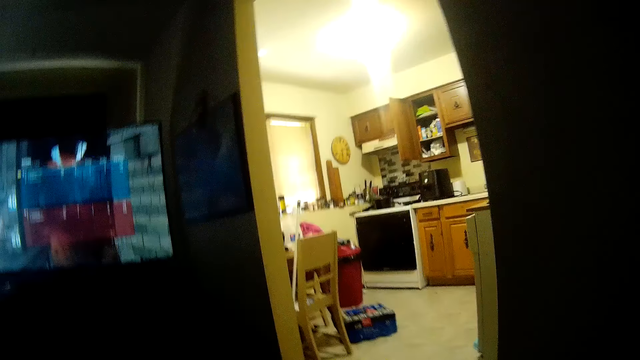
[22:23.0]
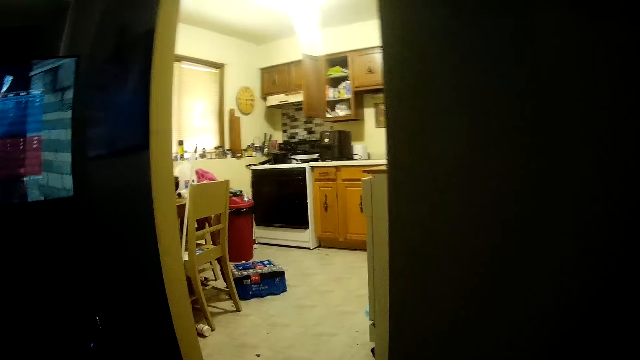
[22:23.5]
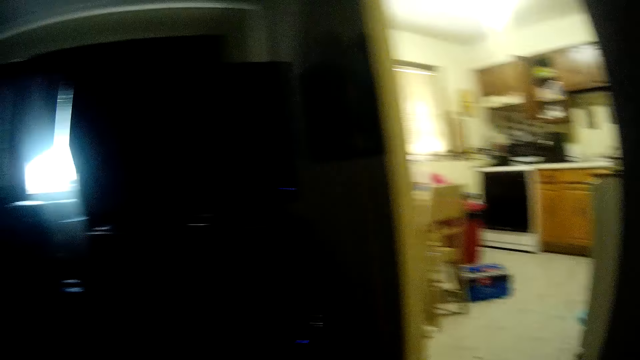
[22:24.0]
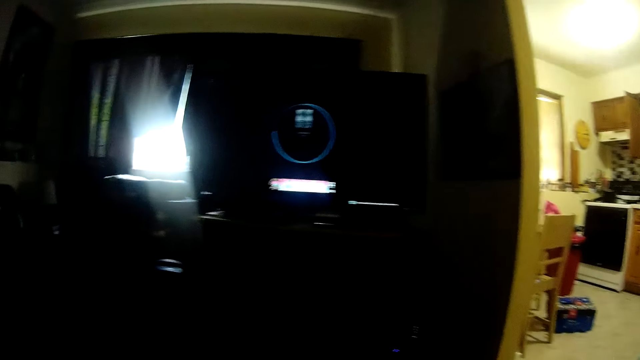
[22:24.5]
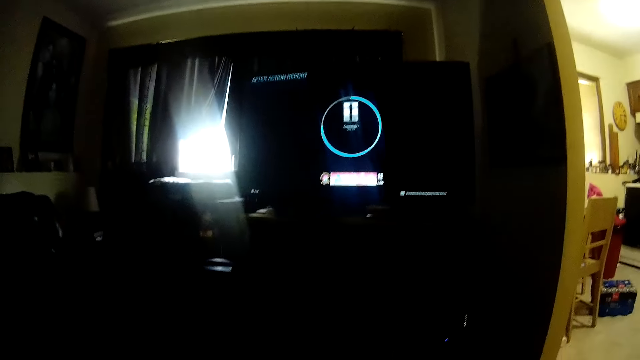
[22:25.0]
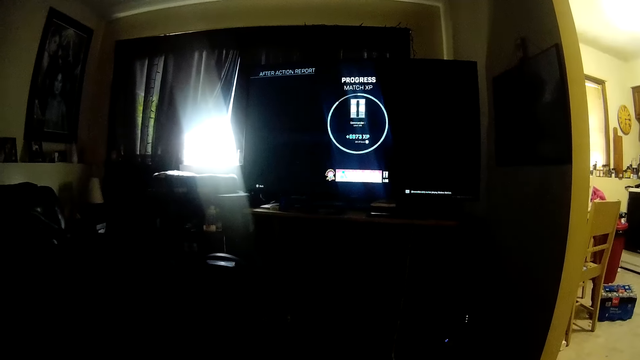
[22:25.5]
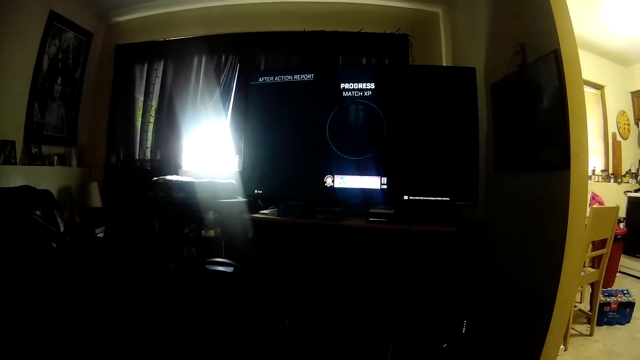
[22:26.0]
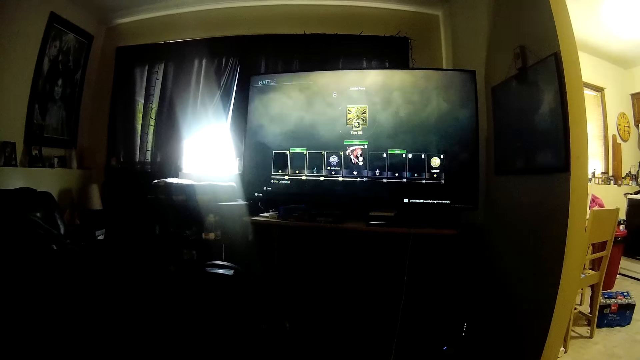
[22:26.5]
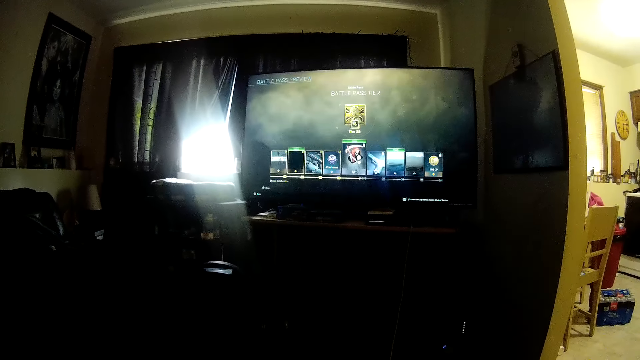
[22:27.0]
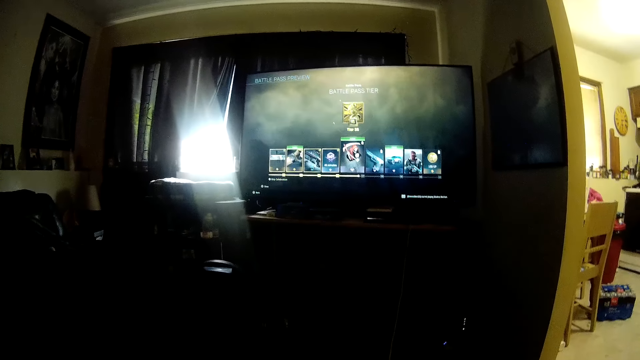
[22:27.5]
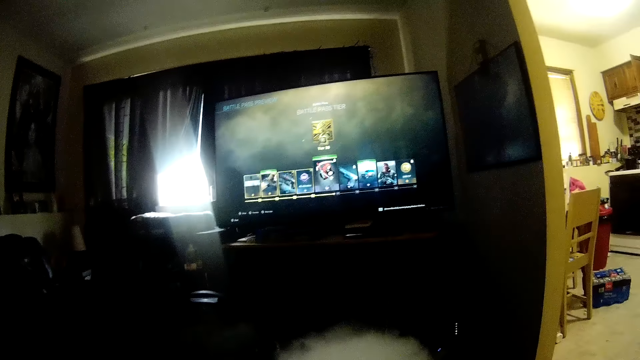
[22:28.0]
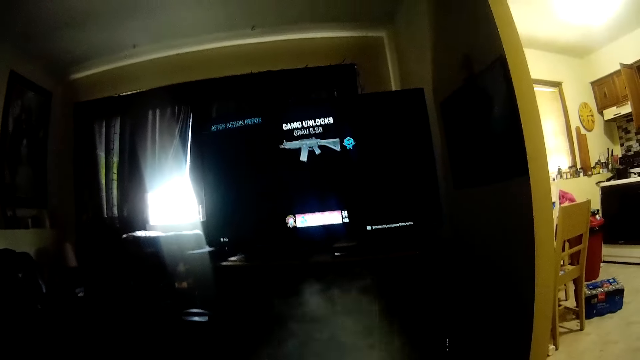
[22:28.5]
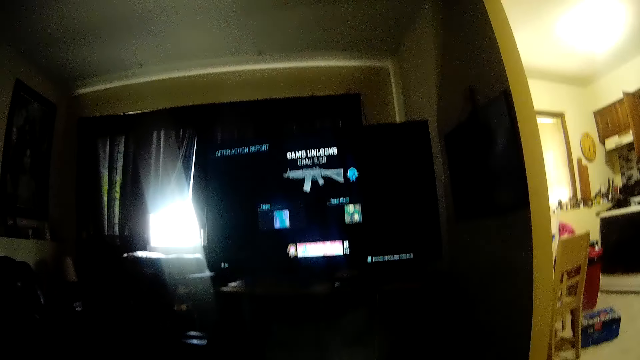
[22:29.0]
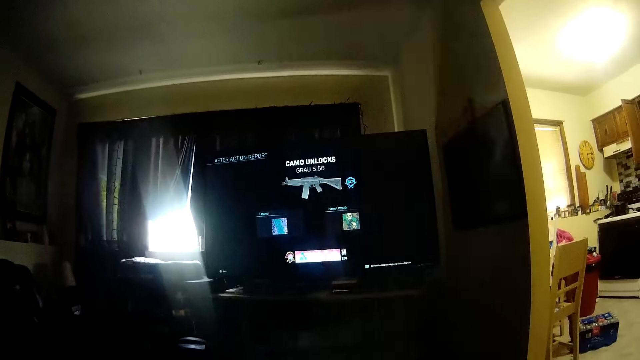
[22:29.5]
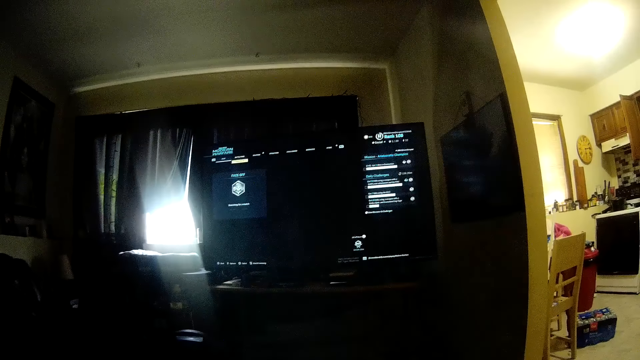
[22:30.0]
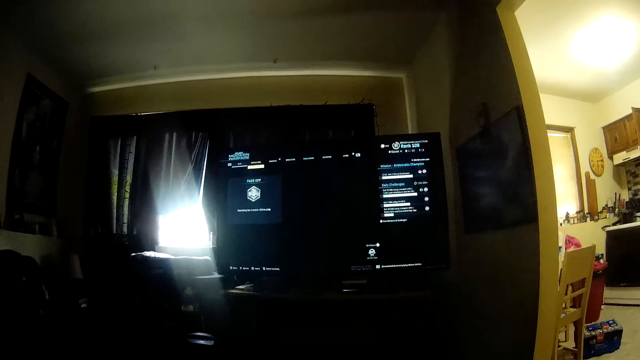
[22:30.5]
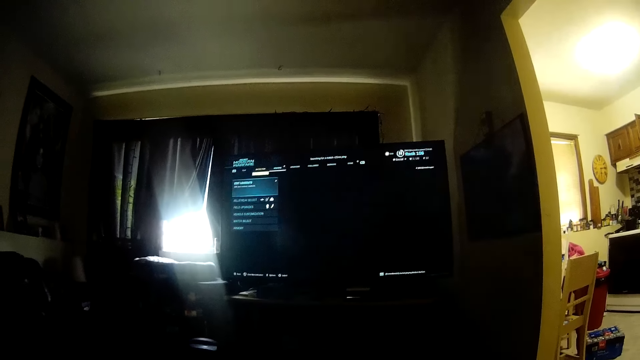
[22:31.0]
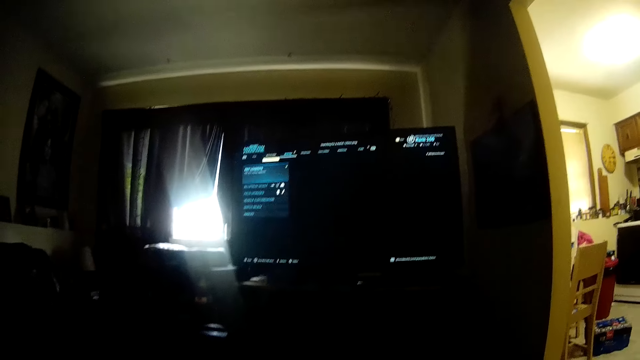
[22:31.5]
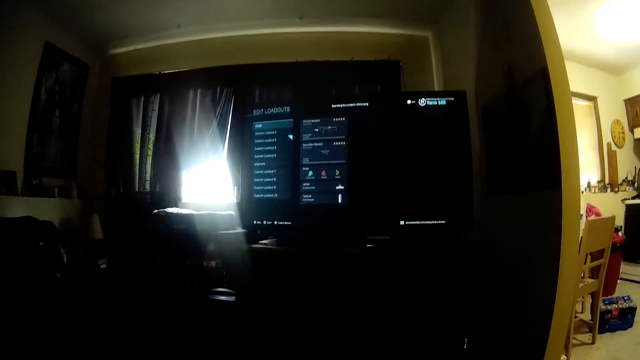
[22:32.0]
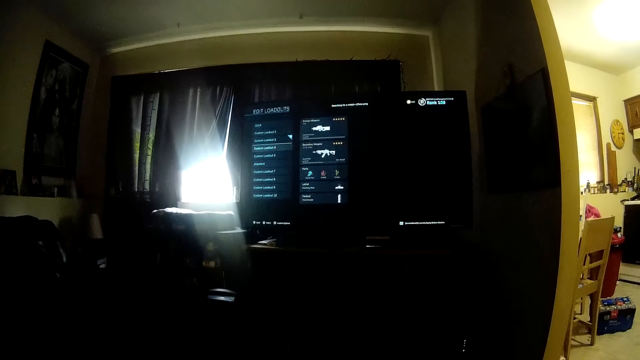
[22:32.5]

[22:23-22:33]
The camera wearer makes a game selection. They move a hand. They smoke. They talk.

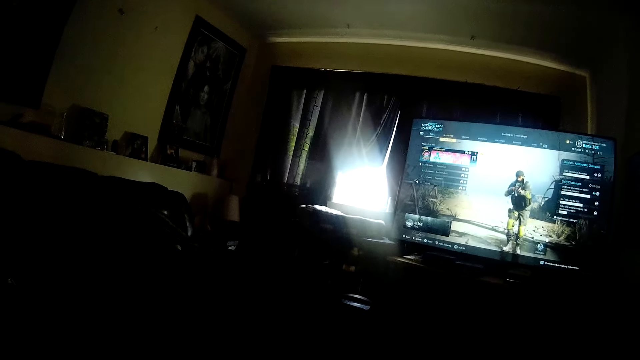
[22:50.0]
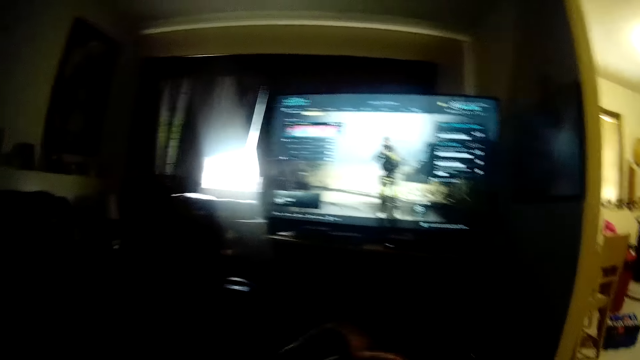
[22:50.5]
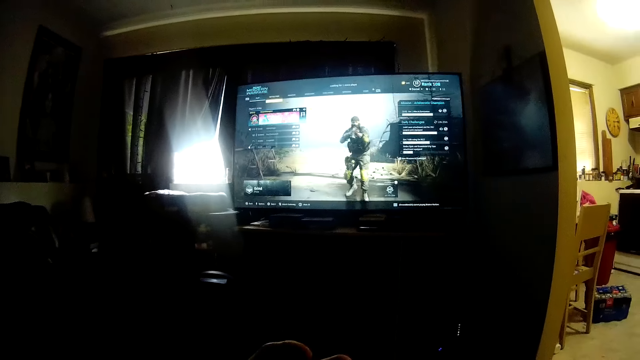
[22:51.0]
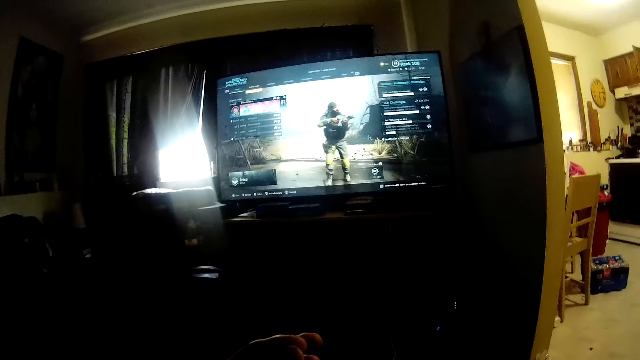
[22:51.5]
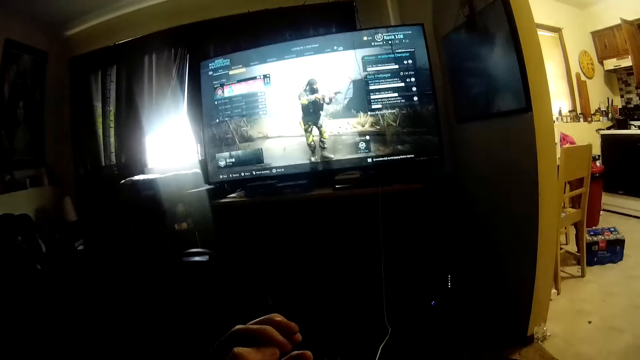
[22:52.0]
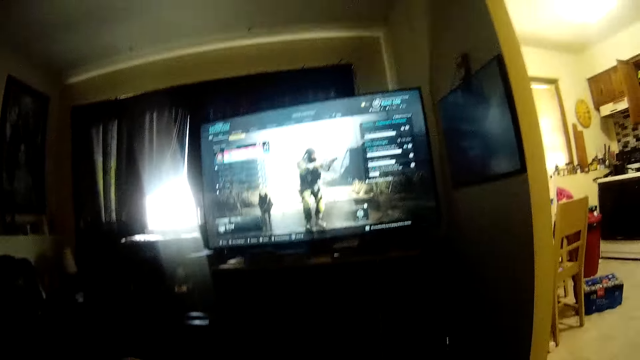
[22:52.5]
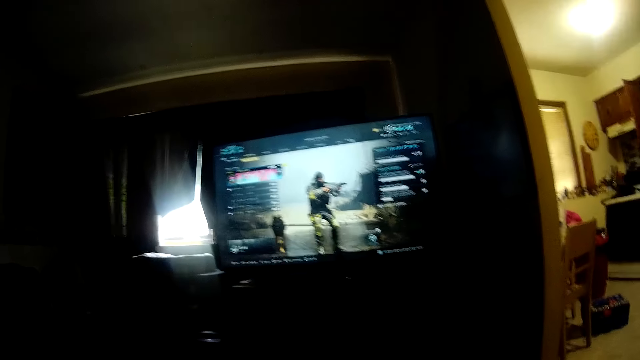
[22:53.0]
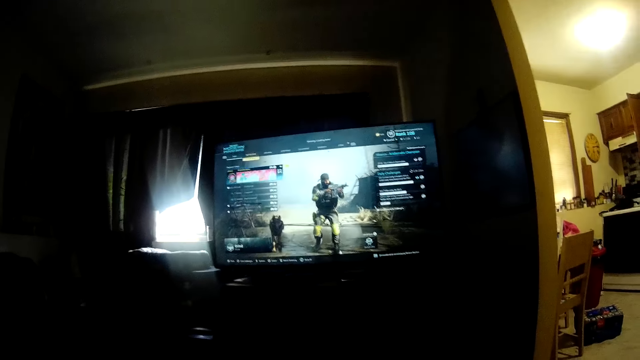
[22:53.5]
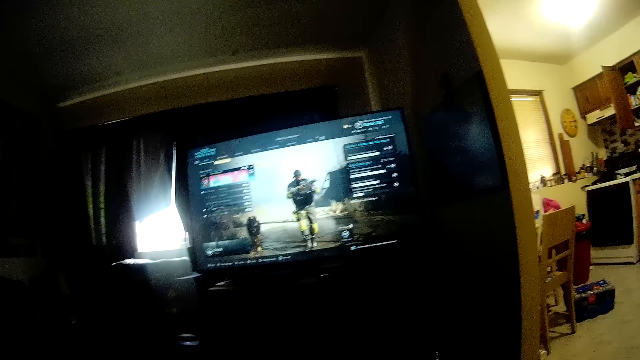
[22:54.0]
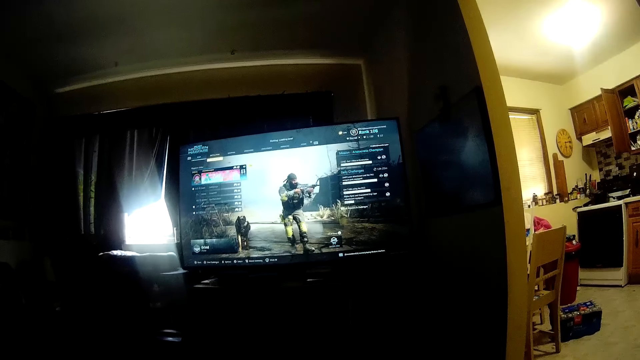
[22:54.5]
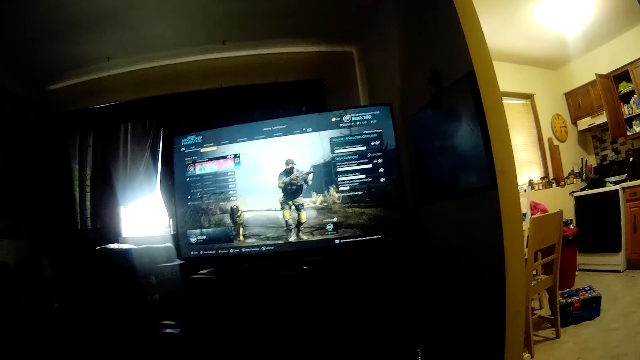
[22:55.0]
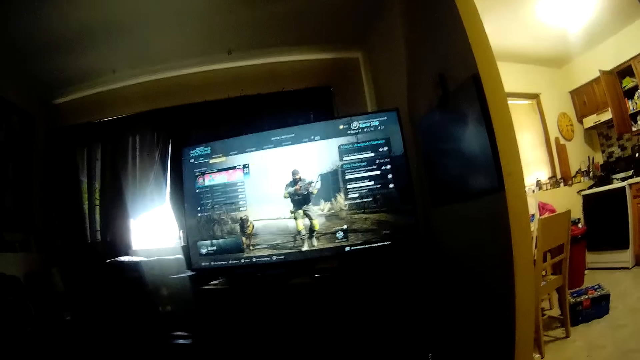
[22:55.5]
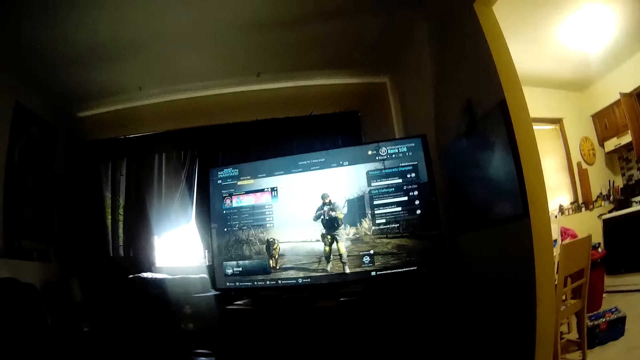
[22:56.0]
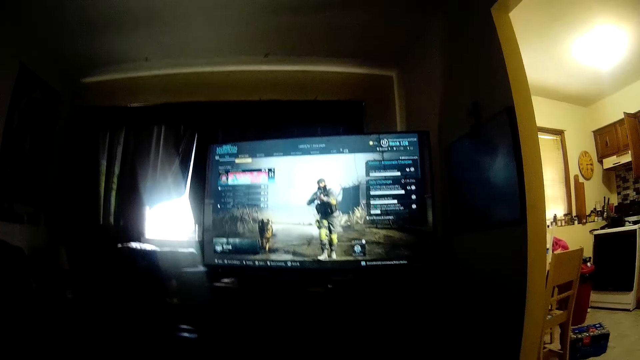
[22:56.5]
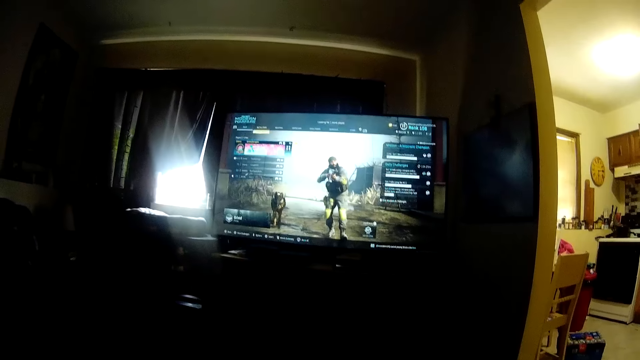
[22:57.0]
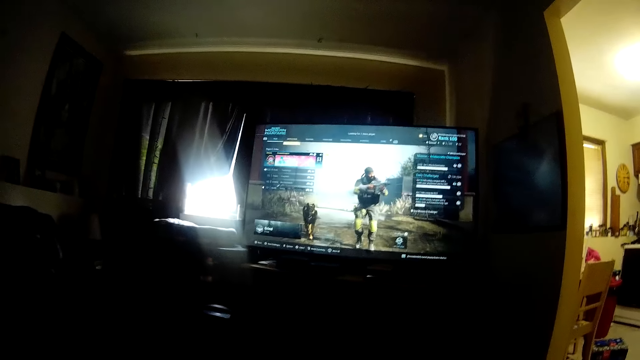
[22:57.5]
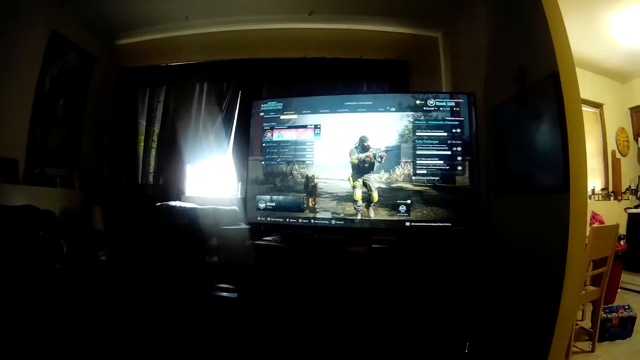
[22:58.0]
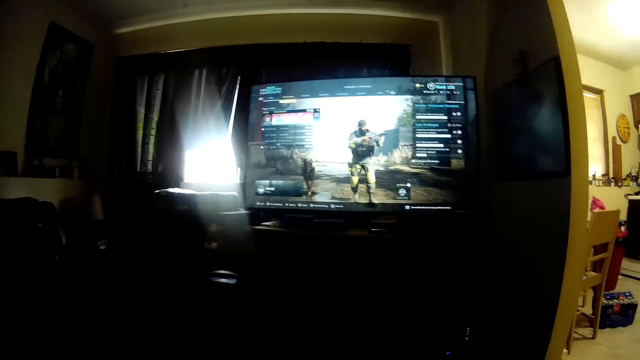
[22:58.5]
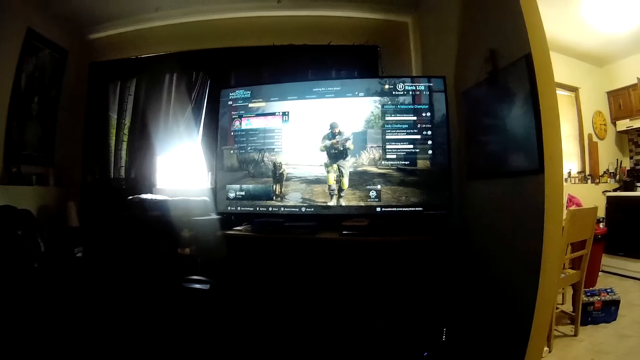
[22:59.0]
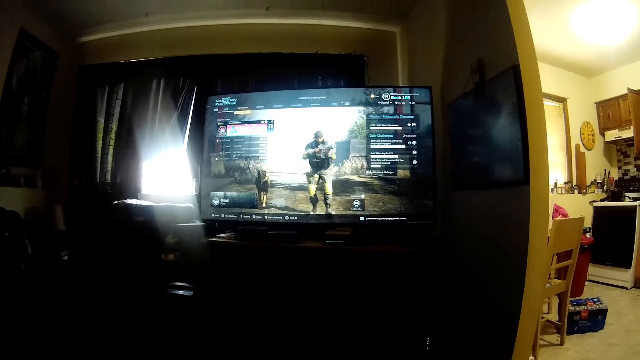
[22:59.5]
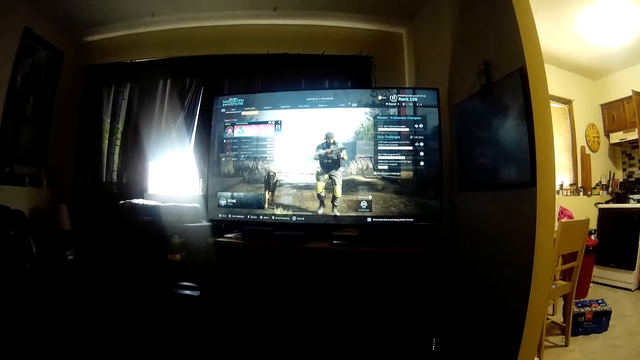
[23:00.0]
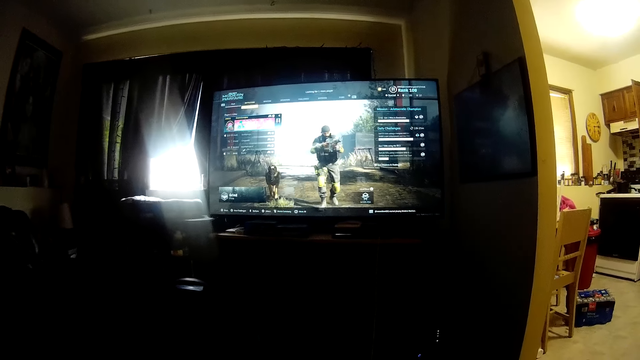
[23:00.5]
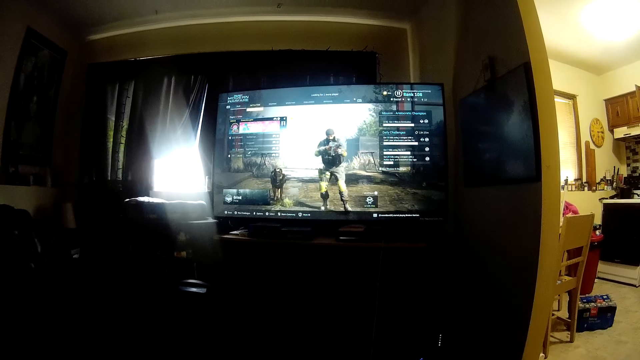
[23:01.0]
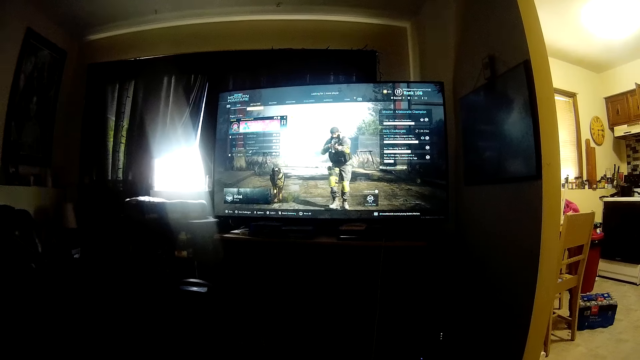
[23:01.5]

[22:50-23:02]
The camera wearer turns to the side. They play a video game.
